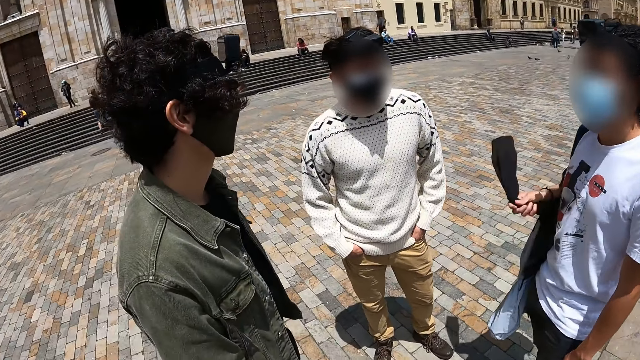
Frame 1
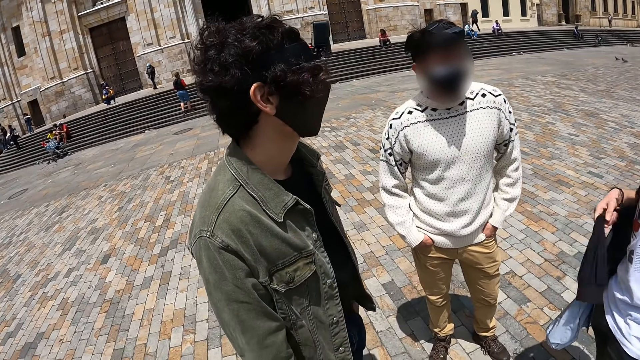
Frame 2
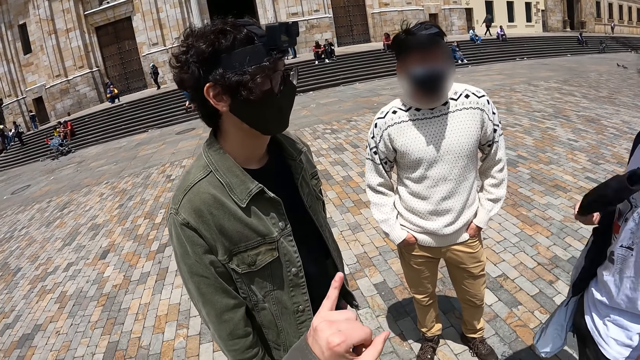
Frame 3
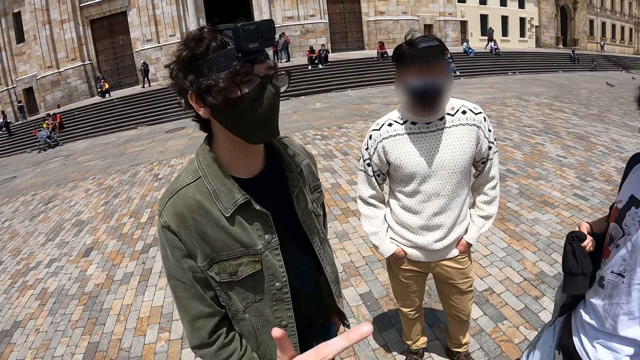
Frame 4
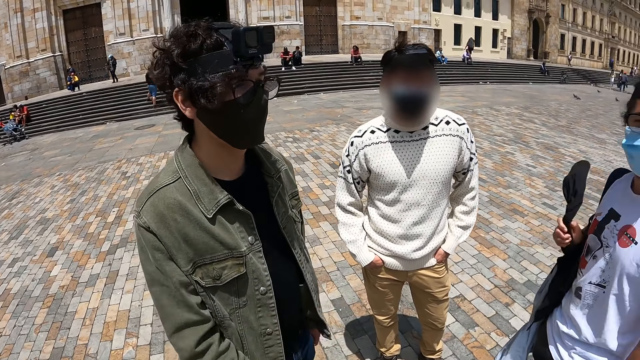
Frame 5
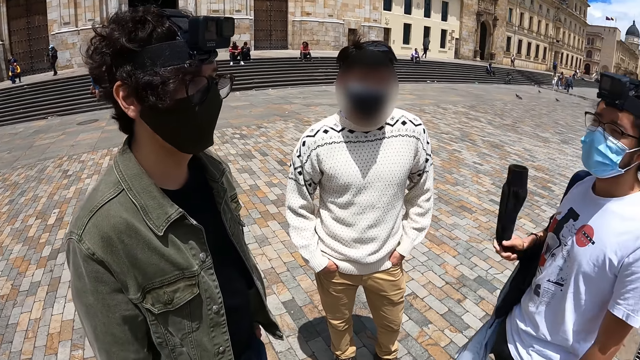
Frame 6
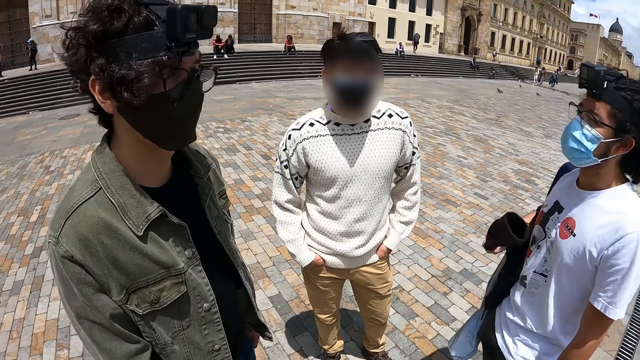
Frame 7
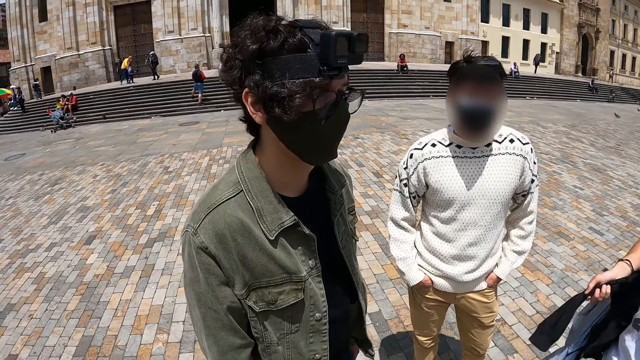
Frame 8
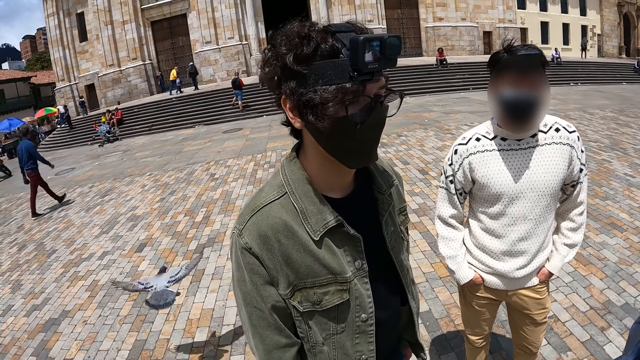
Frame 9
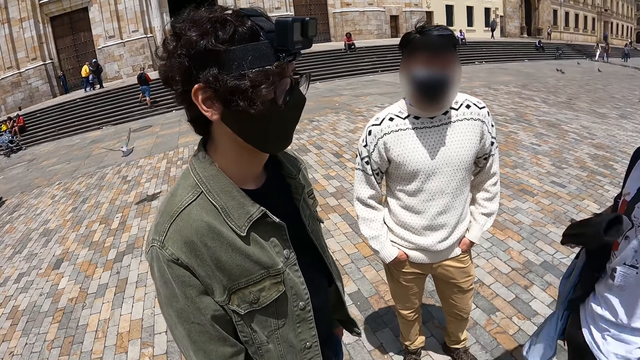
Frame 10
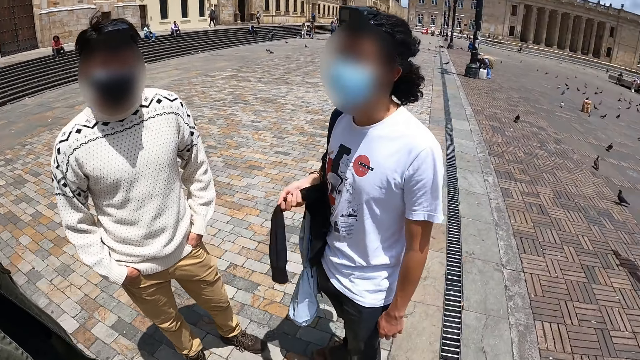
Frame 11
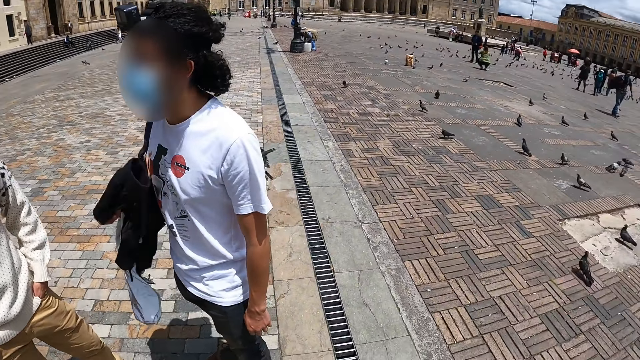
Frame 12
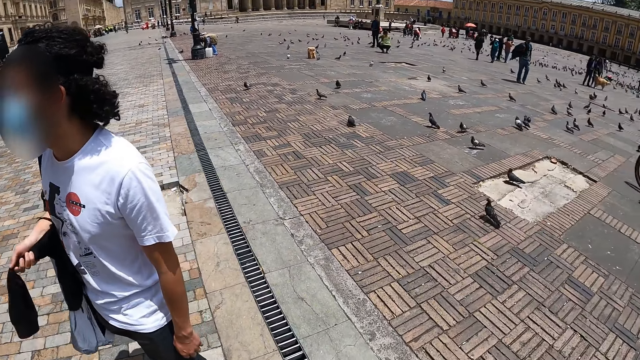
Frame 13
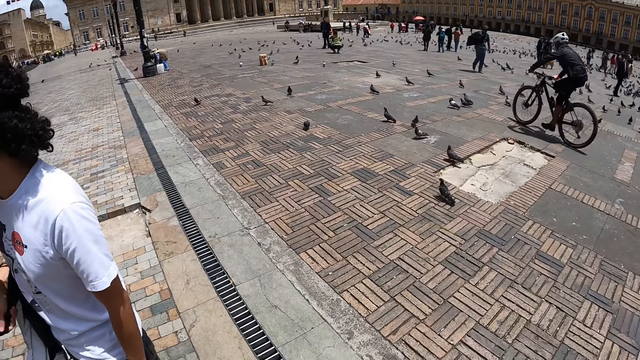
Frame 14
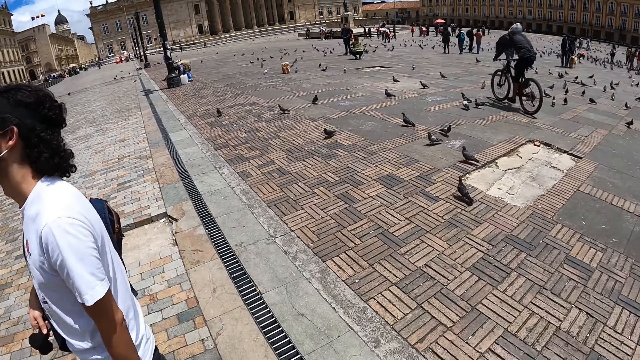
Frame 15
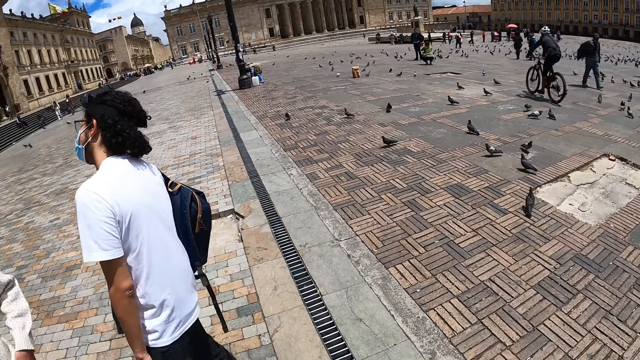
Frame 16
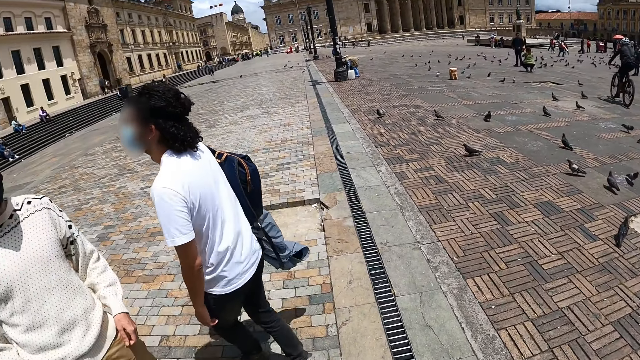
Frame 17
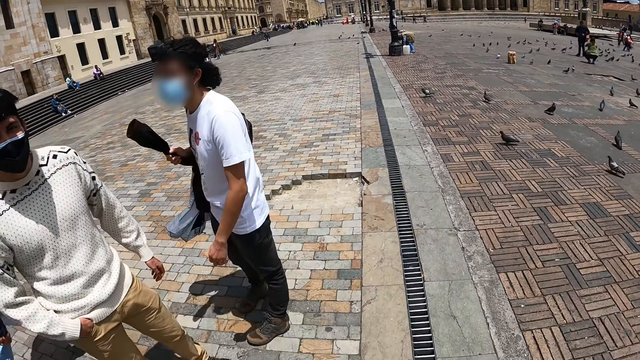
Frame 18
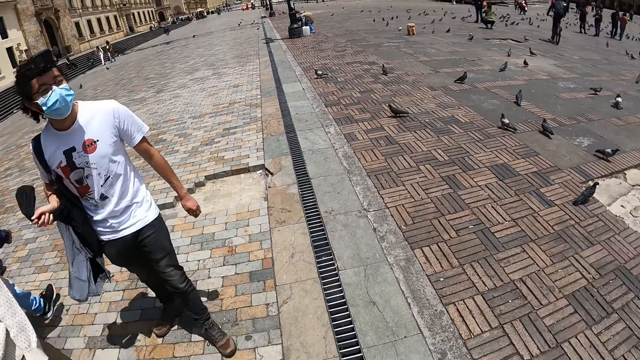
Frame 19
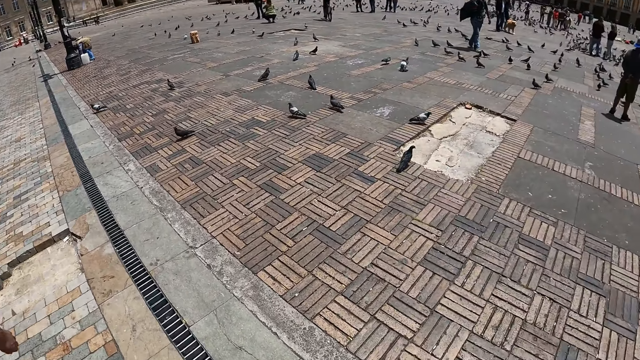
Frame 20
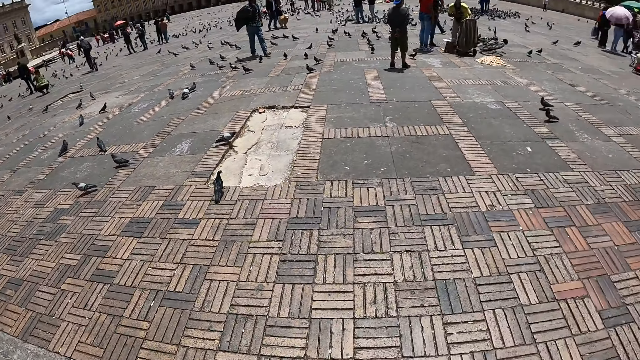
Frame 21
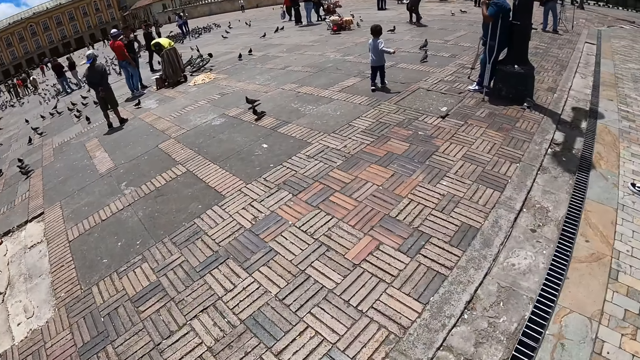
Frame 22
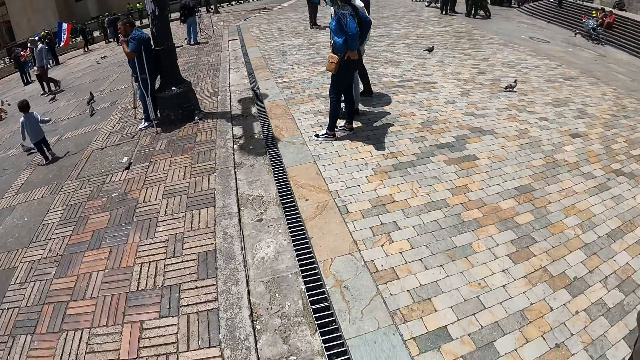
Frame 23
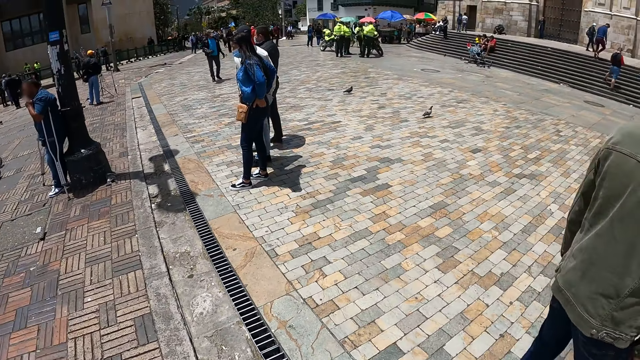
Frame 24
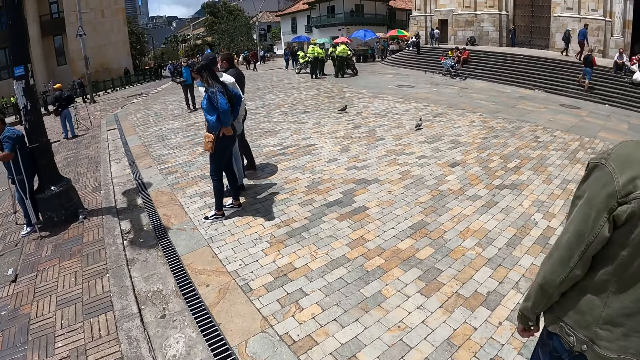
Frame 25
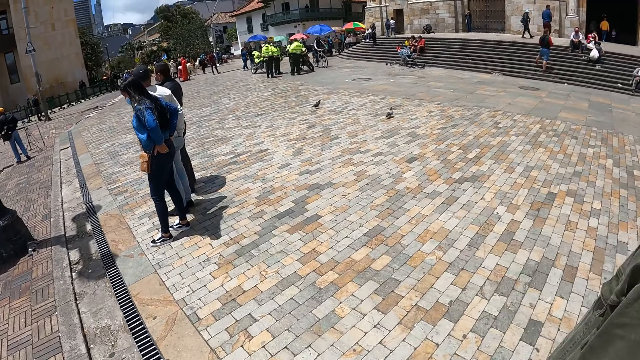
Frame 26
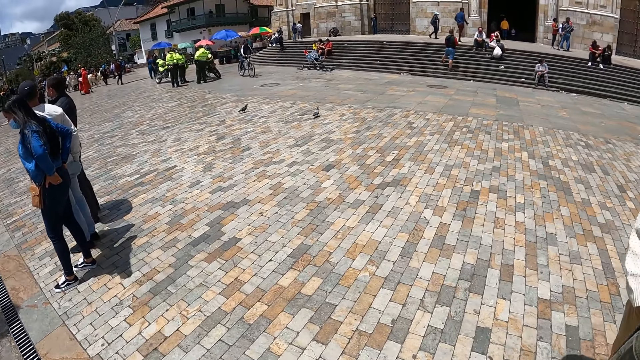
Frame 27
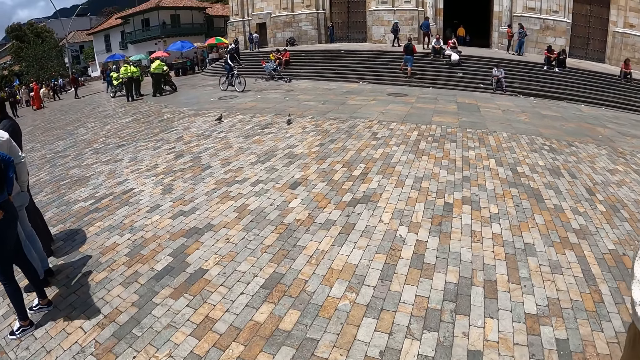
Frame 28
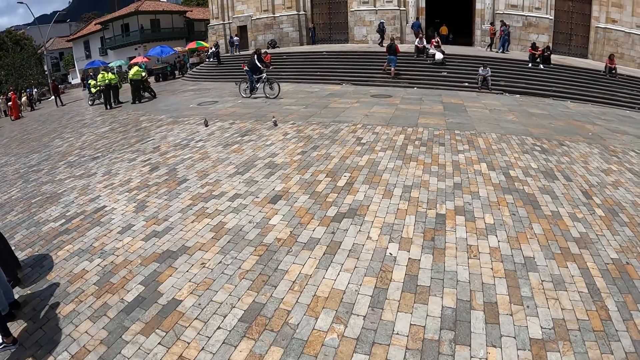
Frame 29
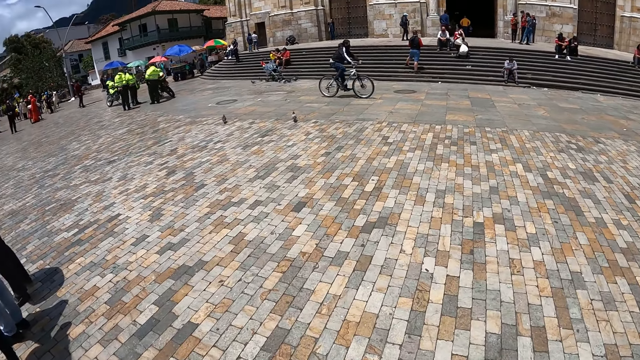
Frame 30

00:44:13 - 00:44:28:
The camera wearer stretches the hand. They look at a person. They look around. They walk around. They look around.

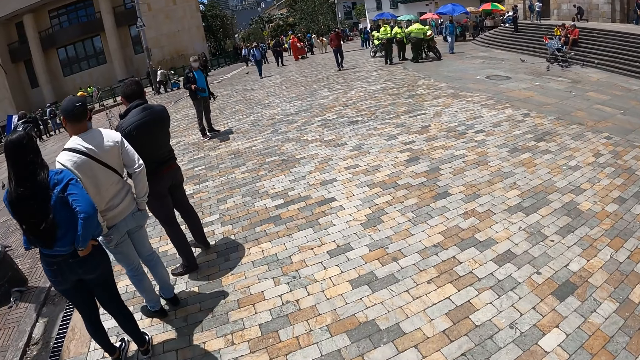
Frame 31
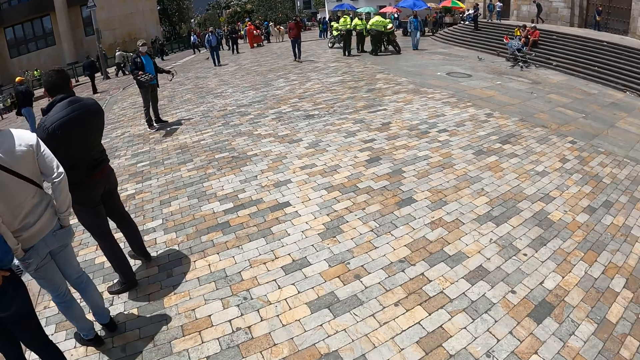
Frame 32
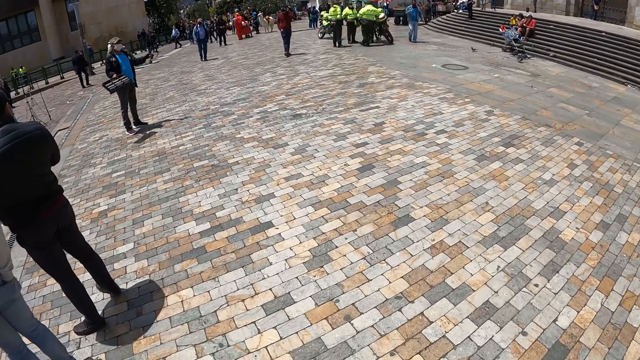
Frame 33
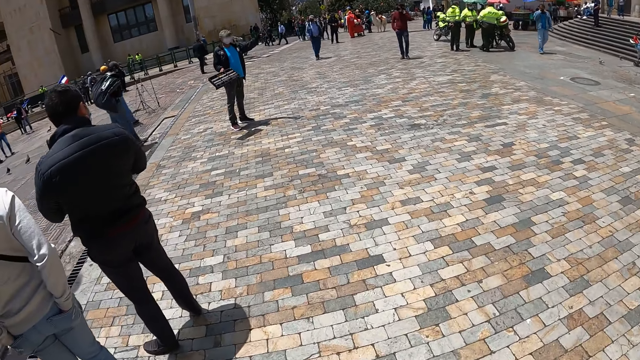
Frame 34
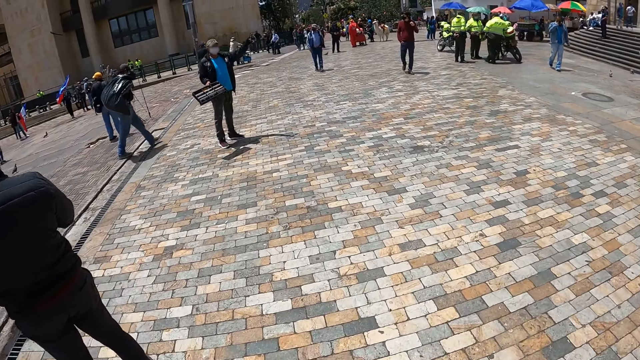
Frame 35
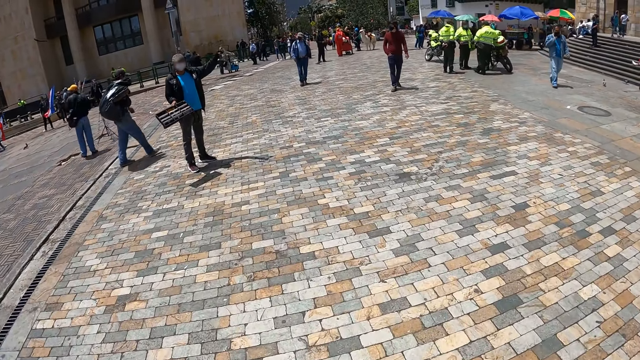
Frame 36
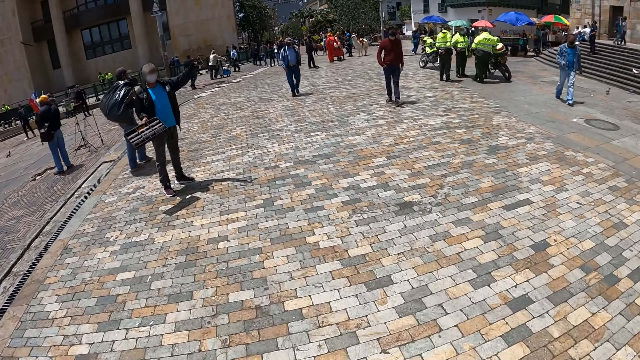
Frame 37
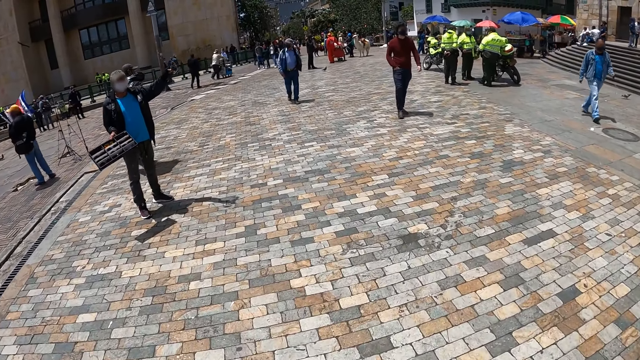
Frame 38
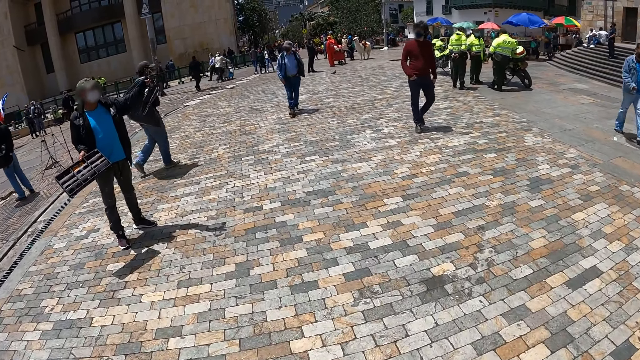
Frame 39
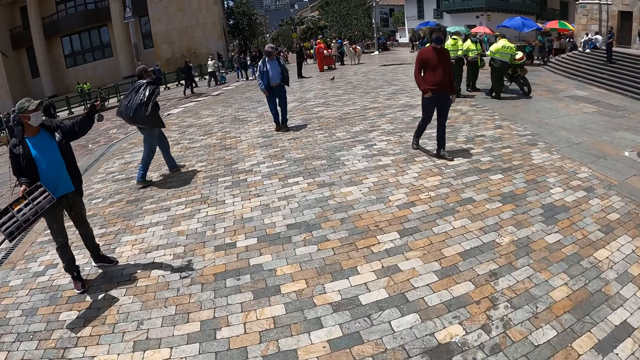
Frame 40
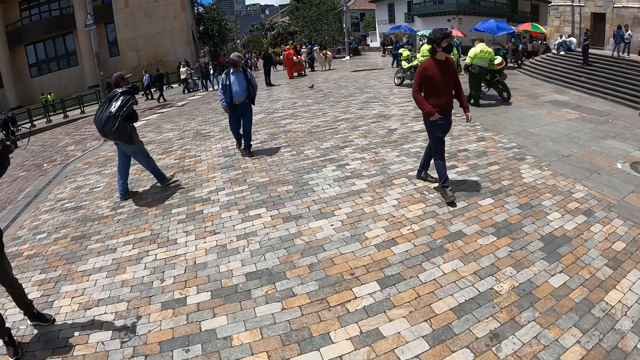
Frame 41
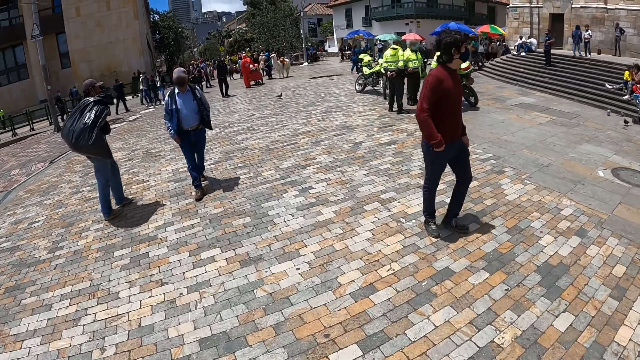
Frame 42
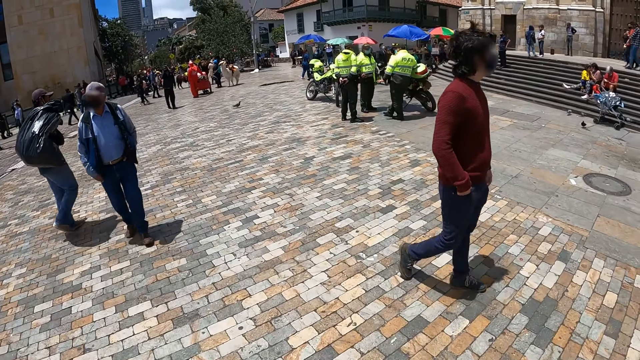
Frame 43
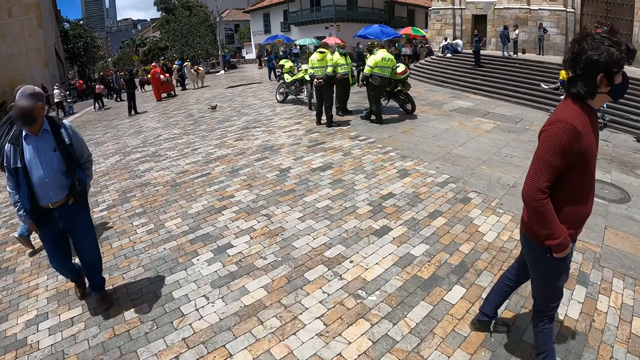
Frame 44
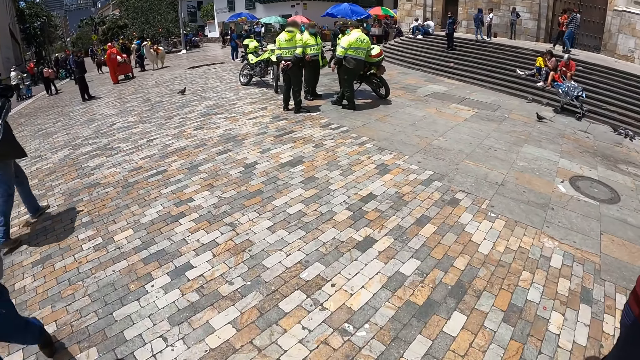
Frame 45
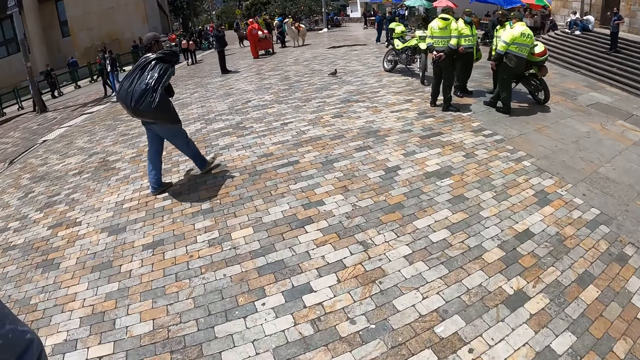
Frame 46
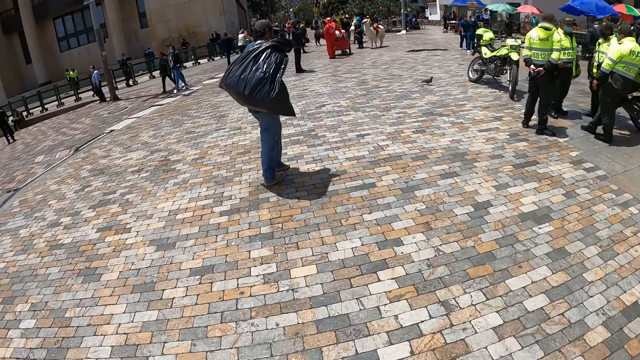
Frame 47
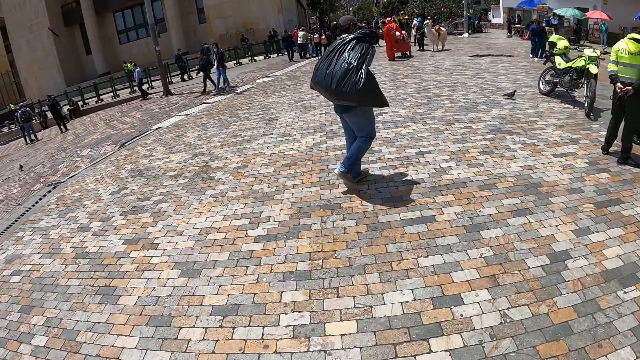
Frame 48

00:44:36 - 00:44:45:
The camera wearer walks on the pavement.
